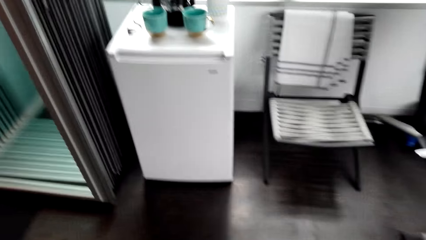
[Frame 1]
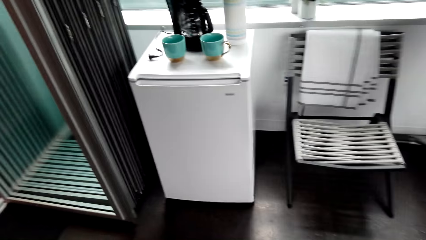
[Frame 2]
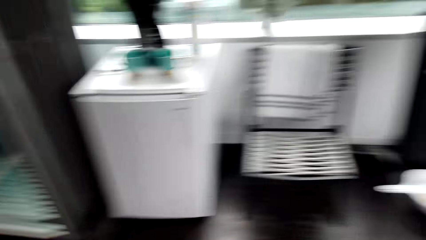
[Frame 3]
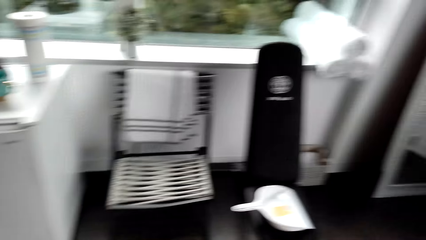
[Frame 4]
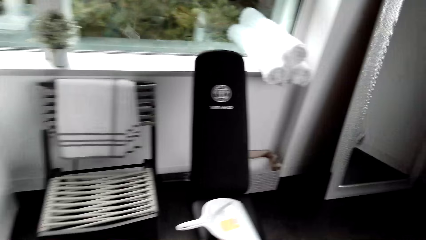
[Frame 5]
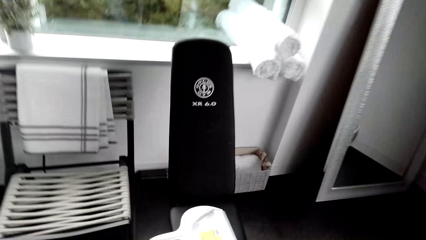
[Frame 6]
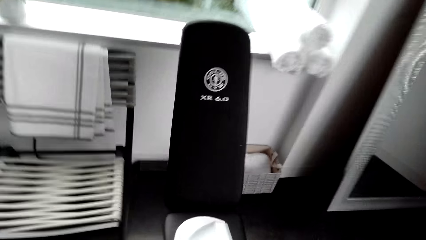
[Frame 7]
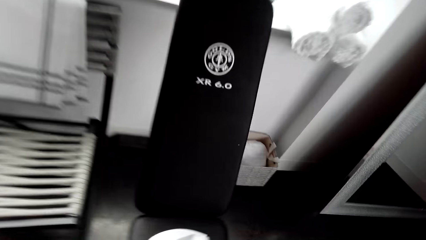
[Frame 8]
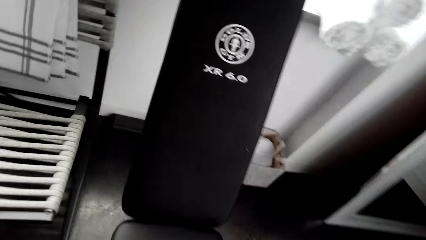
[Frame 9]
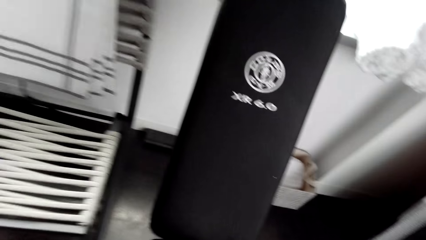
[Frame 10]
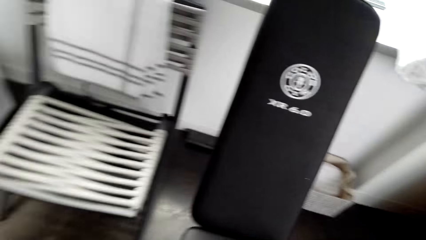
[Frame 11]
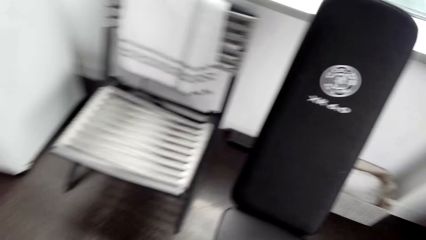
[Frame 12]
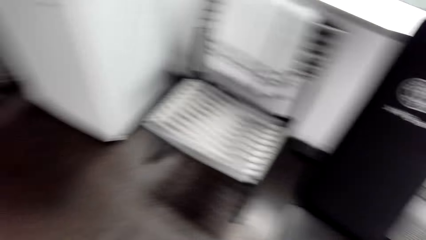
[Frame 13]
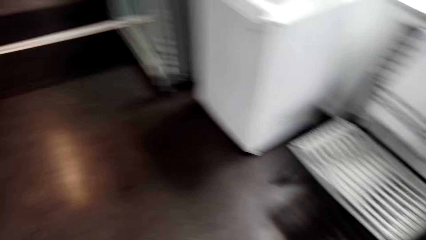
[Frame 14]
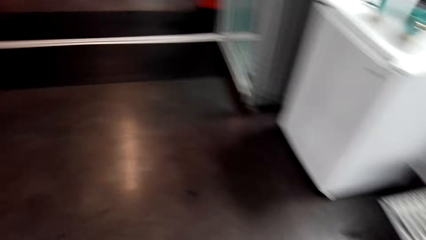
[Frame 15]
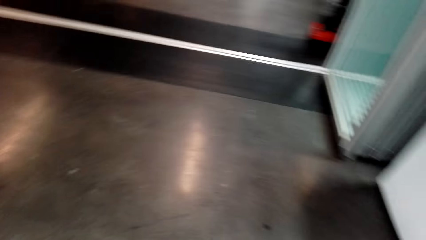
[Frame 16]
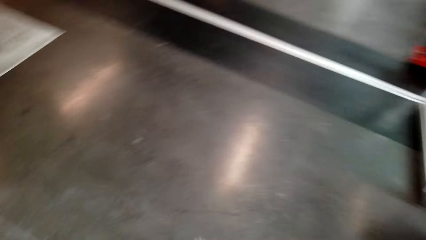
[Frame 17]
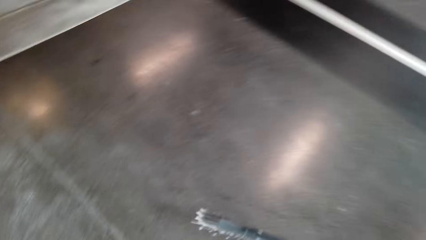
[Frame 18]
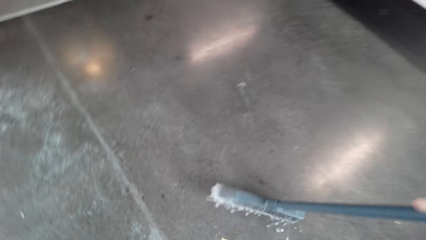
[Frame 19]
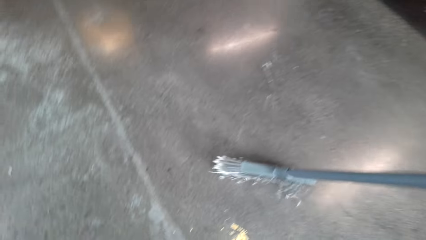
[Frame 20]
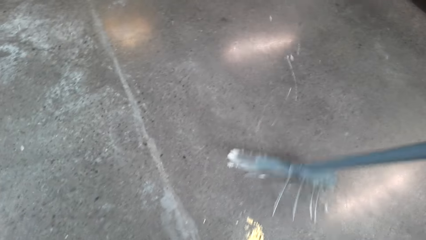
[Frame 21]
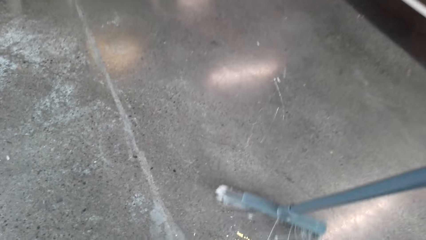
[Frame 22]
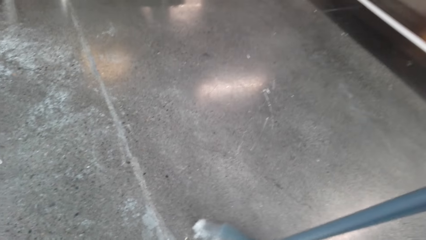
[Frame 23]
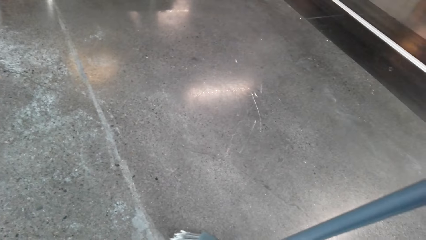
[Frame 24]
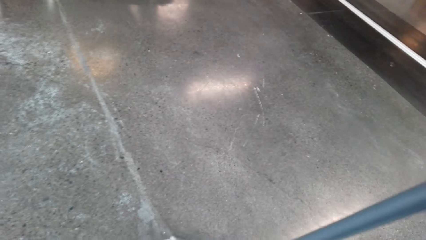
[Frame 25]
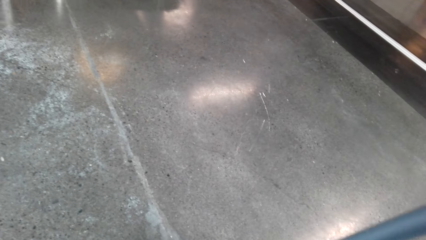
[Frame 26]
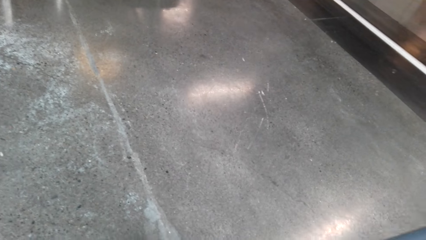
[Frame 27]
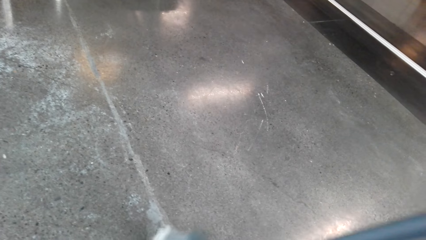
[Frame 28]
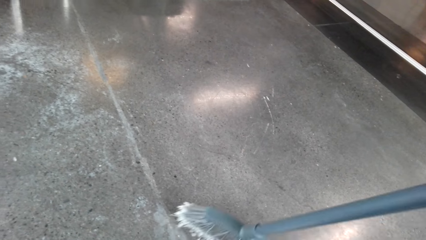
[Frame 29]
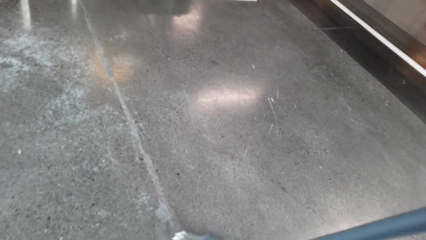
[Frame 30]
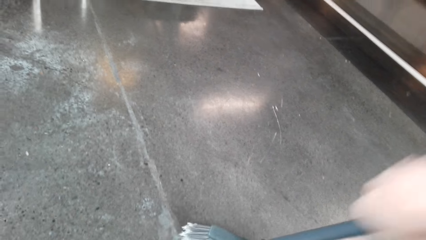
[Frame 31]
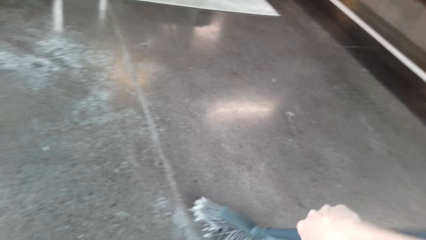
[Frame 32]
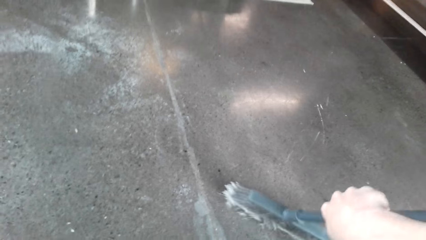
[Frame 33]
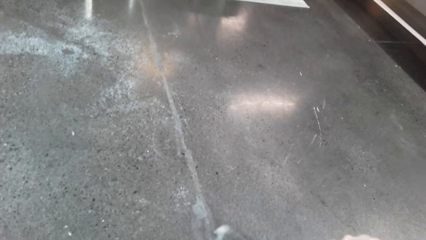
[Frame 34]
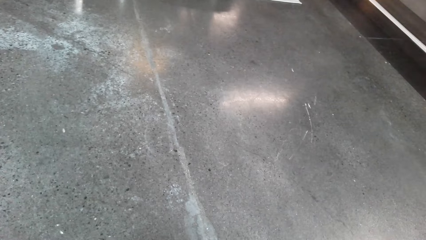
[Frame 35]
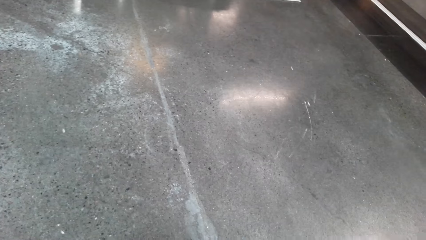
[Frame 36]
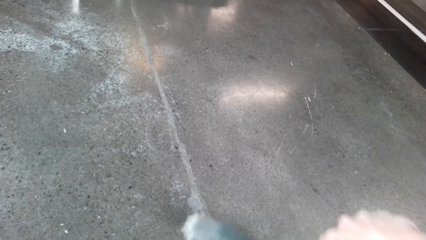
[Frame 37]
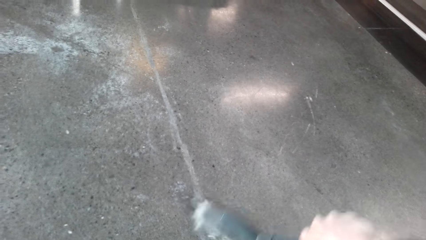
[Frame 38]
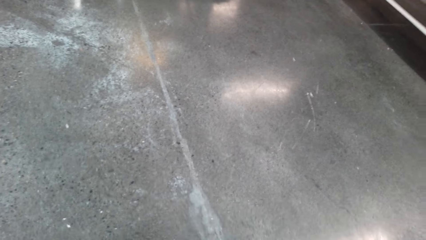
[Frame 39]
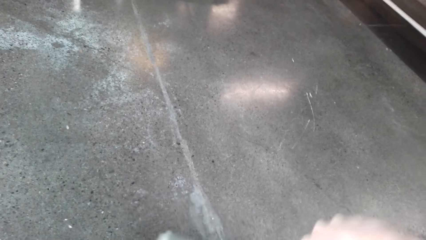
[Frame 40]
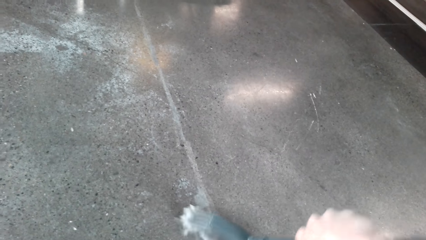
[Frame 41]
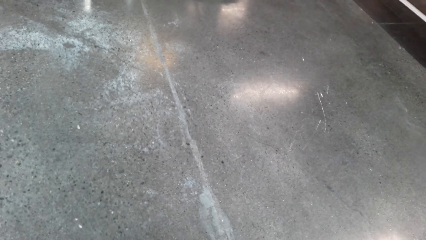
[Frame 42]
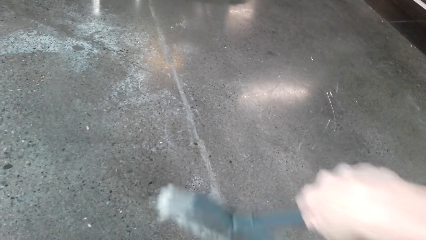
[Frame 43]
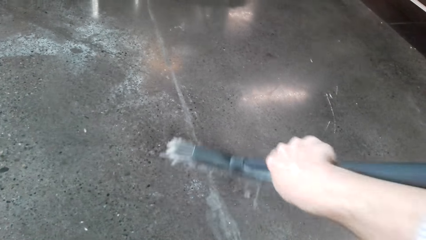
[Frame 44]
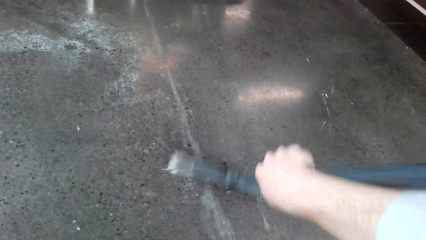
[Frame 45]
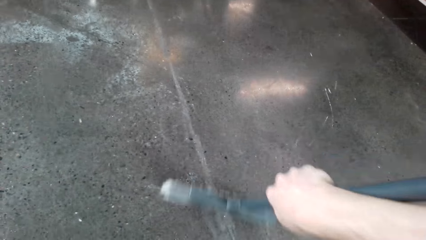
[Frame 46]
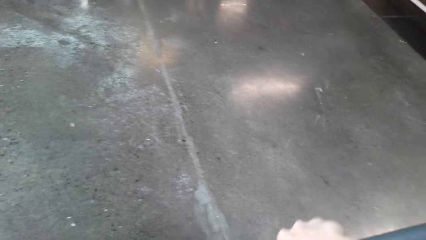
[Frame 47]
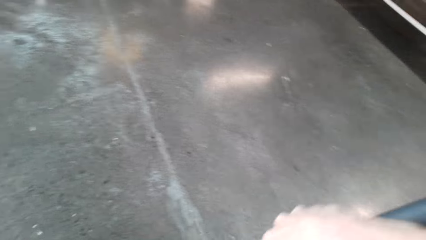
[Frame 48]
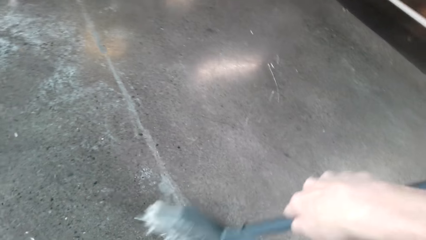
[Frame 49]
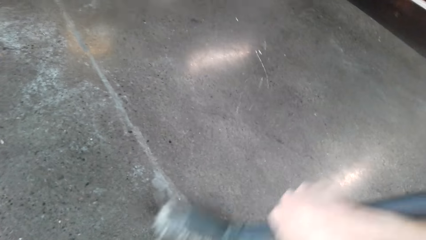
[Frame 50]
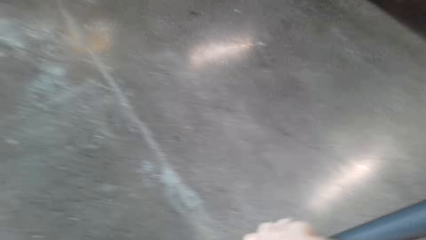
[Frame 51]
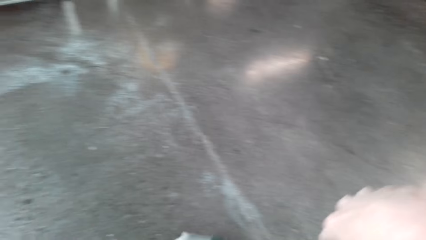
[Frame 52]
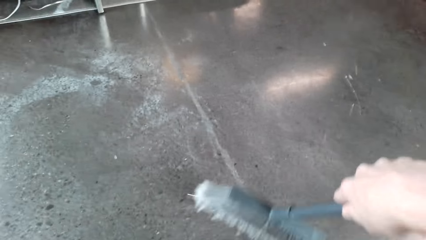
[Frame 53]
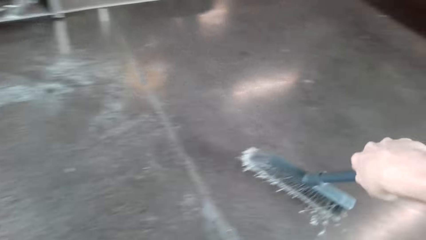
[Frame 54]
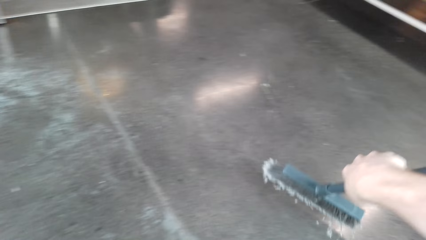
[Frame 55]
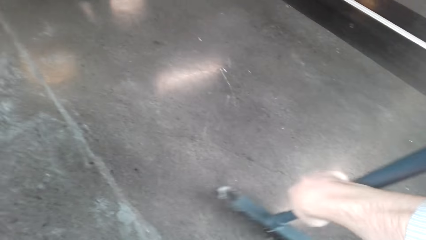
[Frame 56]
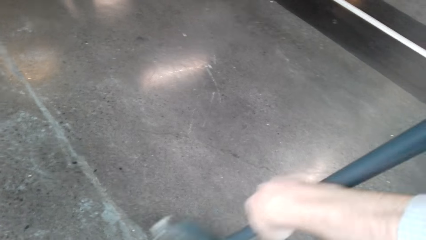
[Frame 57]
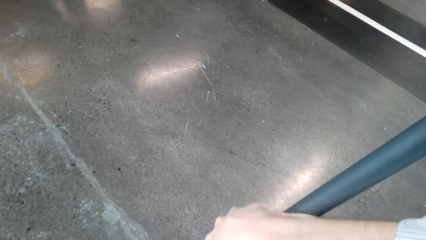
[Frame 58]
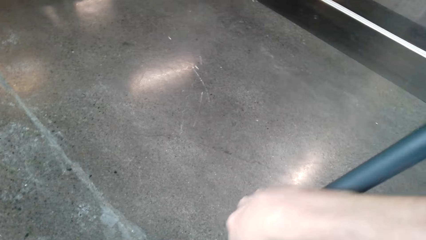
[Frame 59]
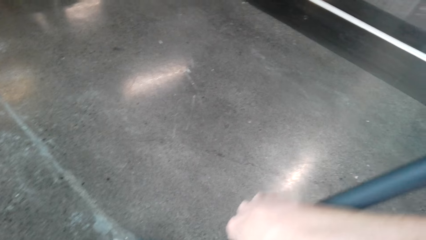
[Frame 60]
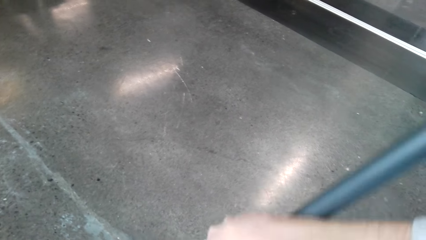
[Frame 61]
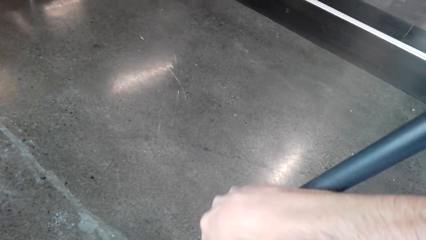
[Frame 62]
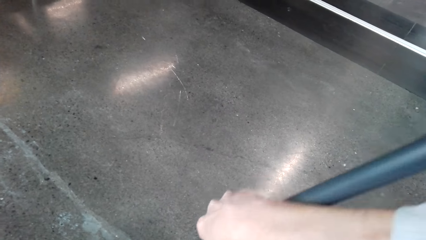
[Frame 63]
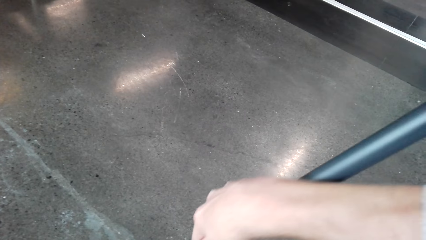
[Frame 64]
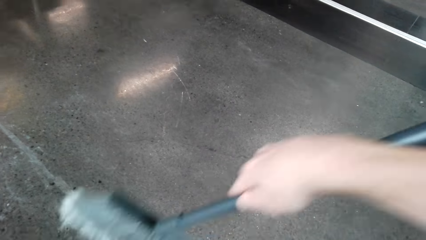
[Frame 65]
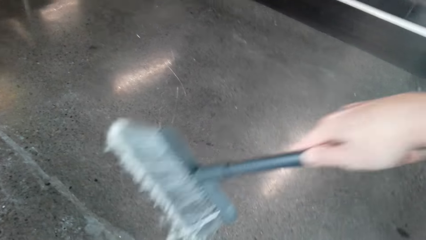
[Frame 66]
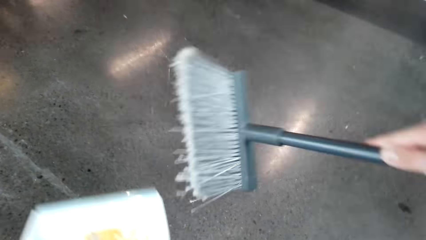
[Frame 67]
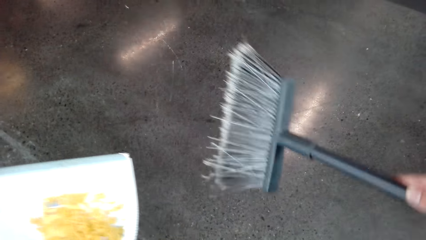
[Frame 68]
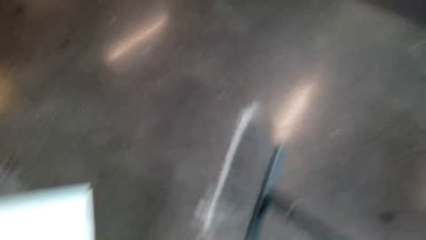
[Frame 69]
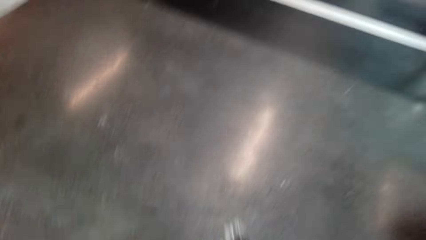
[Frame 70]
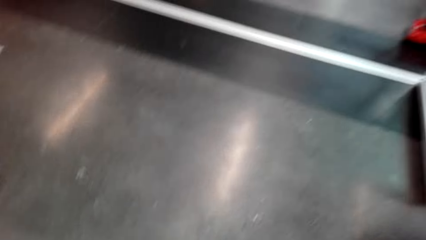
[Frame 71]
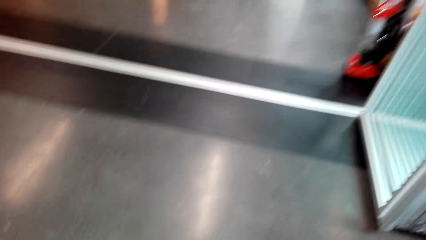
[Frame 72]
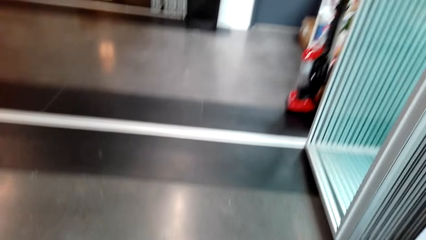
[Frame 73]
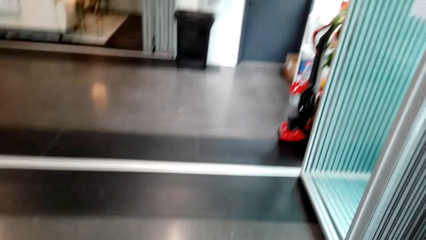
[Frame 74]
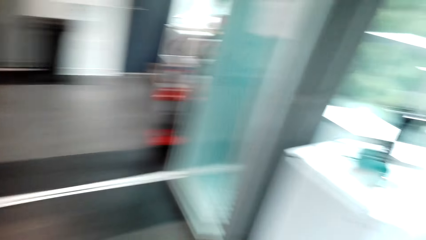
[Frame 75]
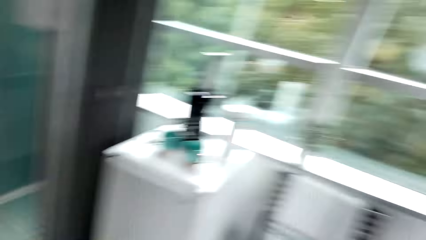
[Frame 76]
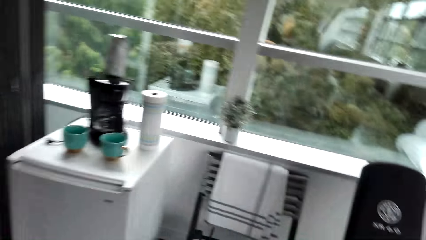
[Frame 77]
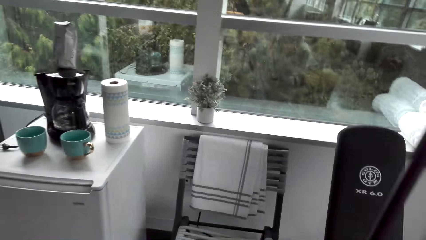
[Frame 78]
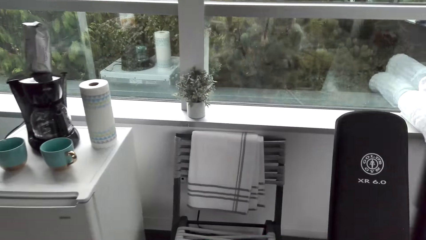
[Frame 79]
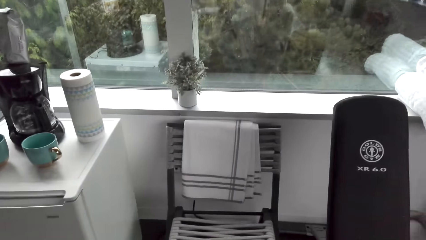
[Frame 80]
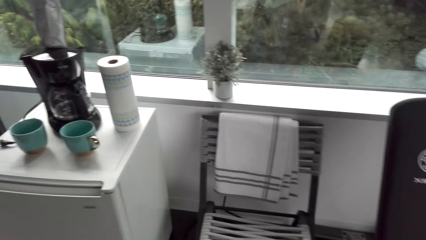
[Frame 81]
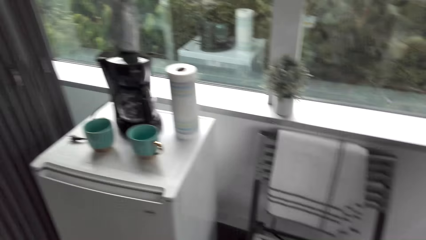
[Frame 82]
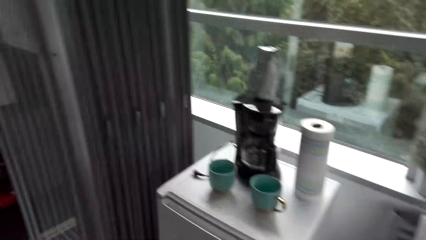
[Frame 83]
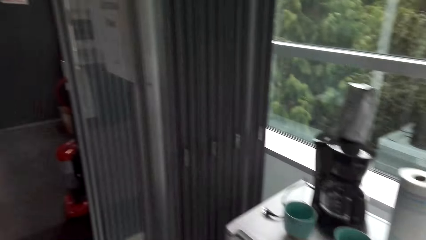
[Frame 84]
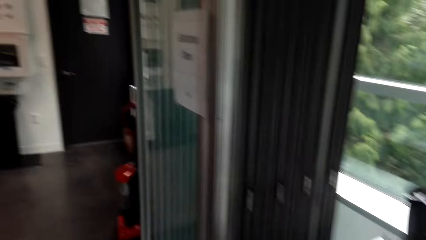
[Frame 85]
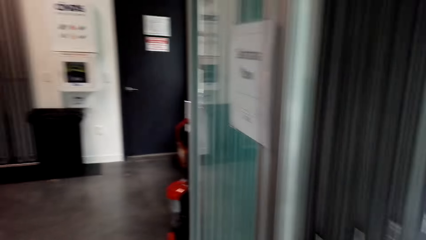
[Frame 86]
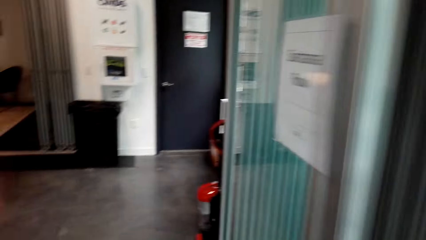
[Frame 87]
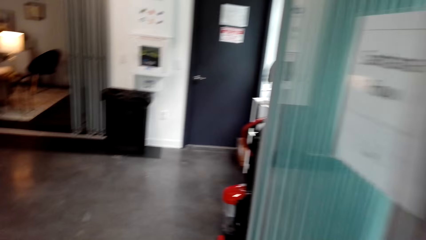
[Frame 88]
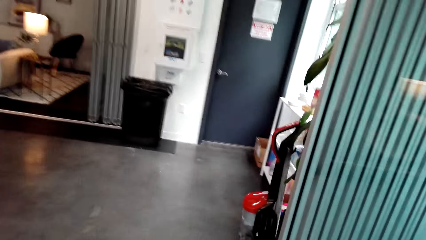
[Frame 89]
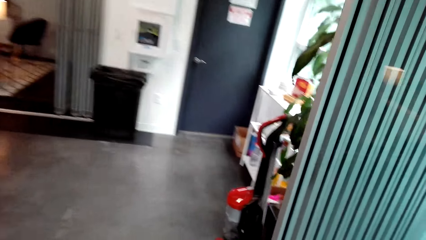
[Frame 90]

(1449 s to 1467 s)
The camera wearer takes the dustpan. They sweep the dust onto the dustpan. They lift up the dustpan and walk around the room.
